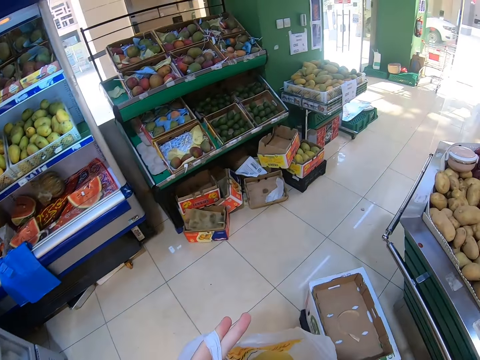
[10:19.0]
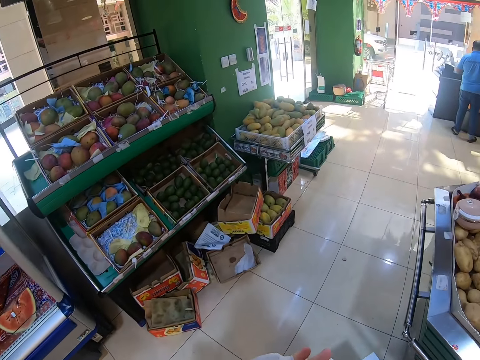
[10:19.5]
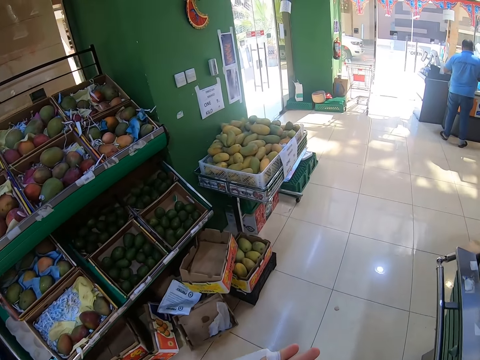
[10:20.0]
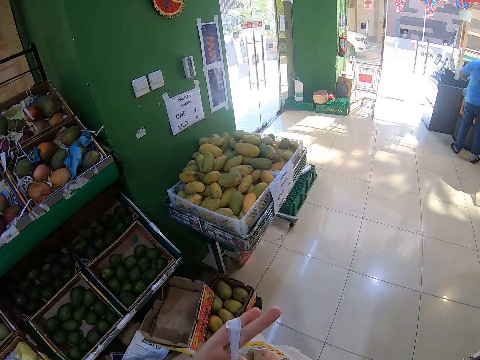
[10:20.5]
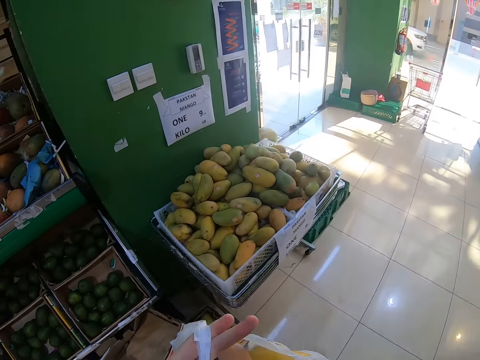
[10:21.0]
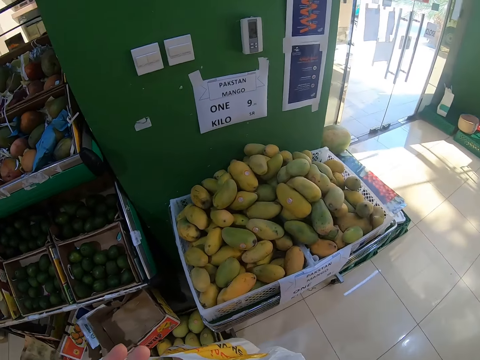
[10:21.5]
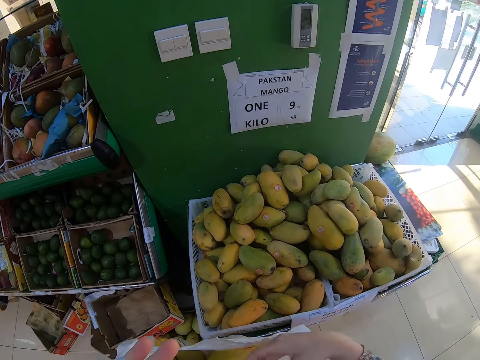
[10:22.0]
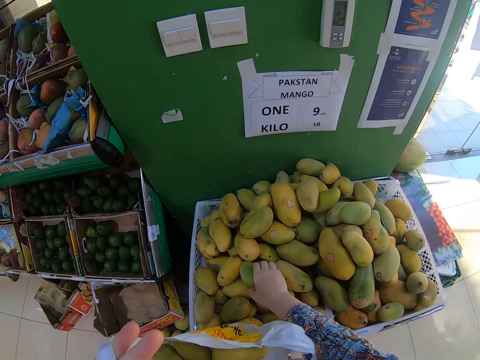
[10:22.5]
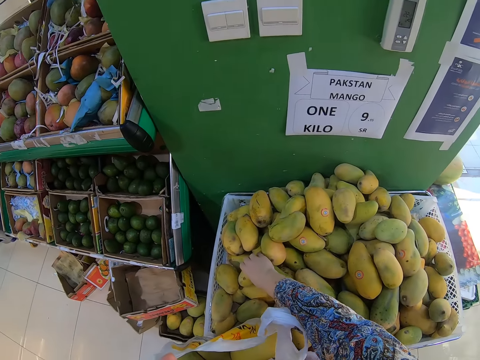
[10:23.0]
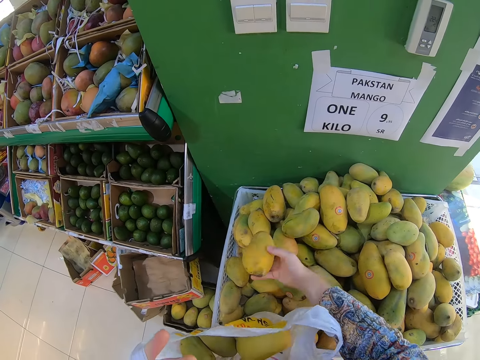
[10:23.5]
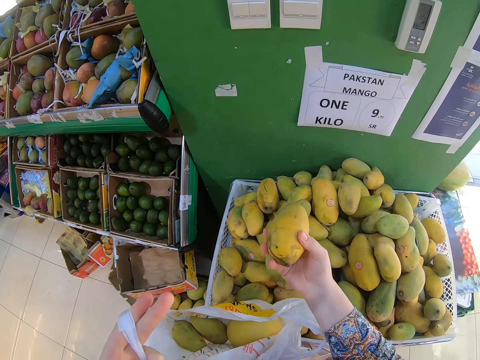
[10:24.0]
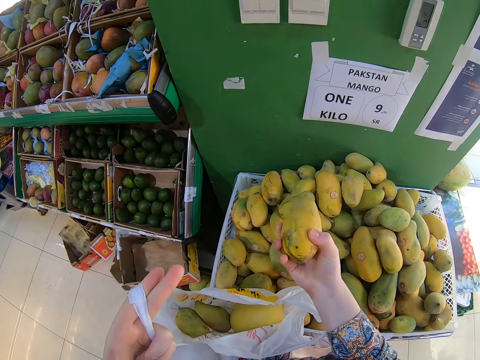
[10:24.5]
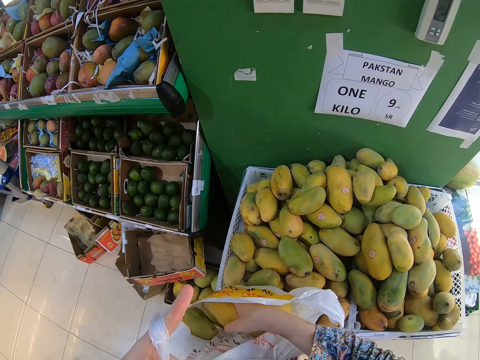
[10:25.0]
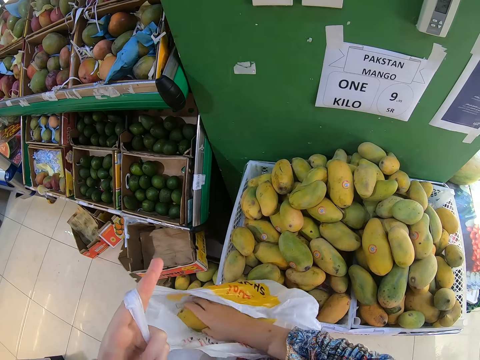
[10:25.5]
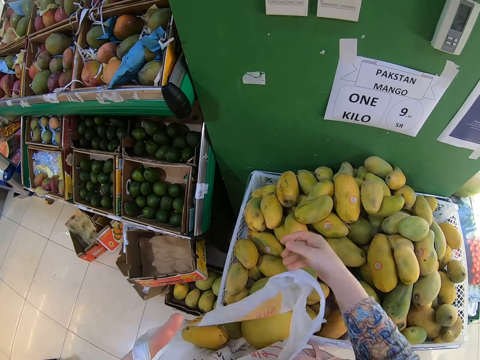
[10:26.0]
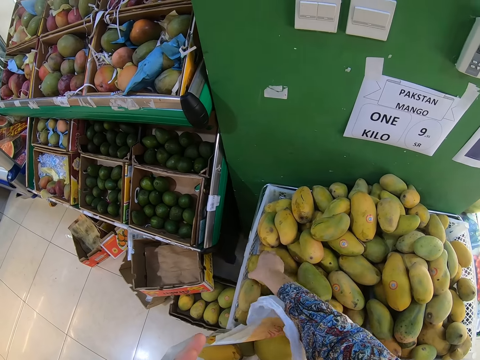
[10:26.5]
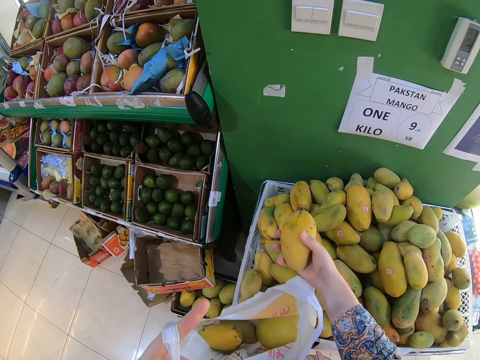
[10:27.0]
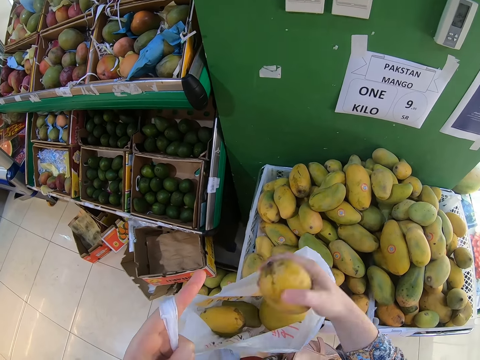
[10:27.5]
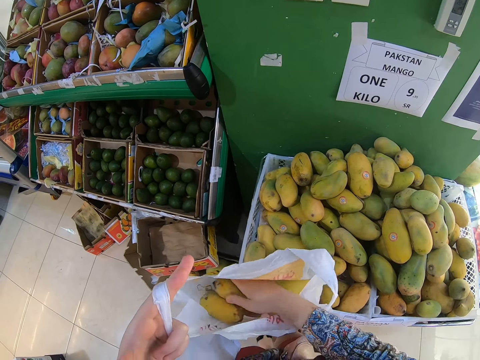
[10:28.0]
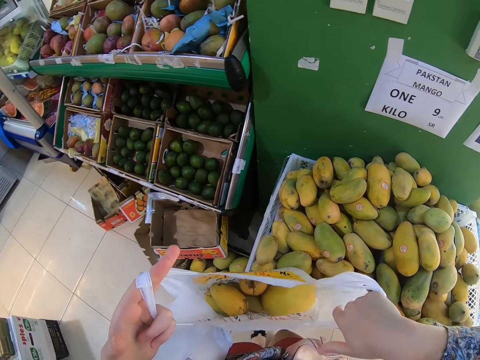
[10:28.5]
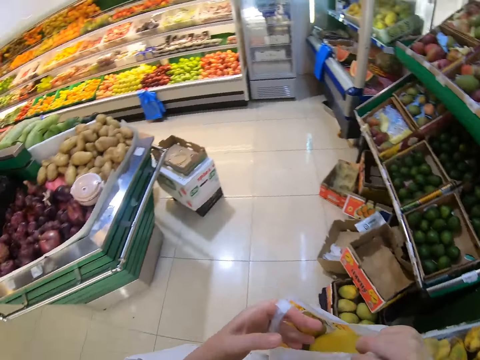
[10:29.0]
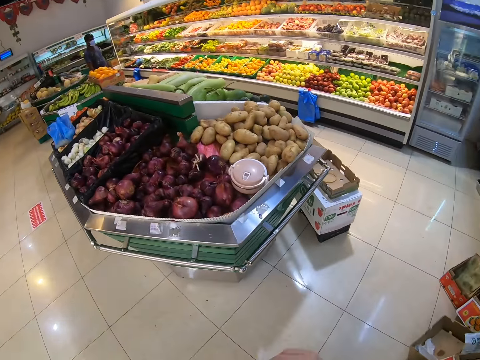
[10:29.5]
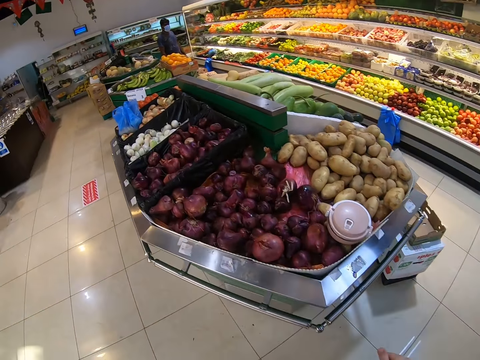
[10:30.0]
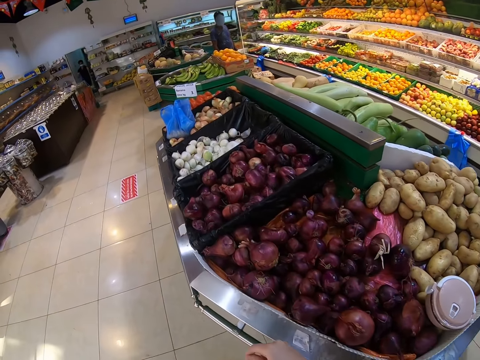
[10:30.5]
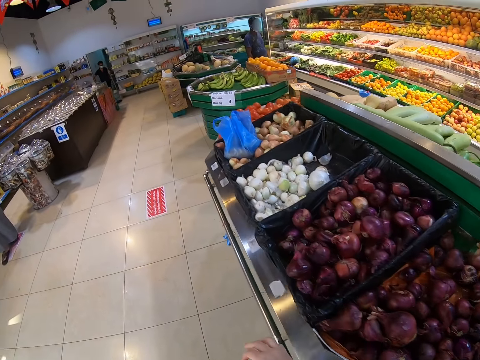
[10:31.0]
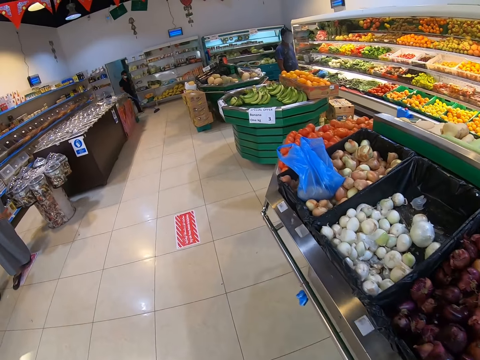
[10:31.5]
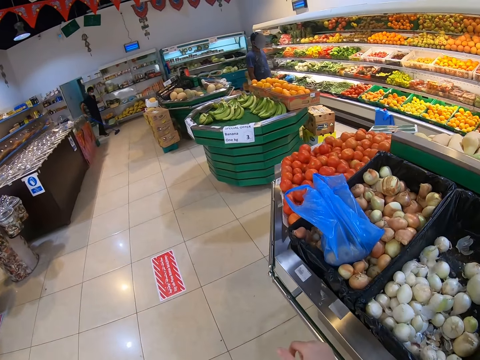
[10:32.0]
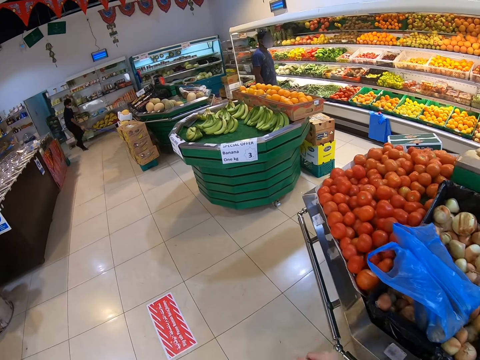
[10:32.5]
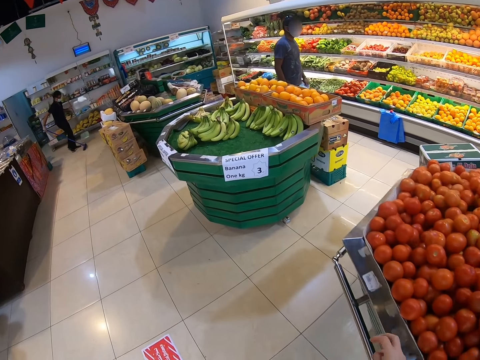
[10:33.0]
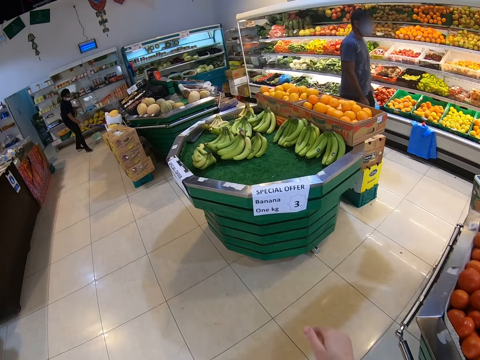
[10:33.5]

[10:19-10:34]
The camera wearer picks a mango from the display. They put the mango in the plastic bag or shopping bag. They pick a mango from the display. They put the mango in the plastic bag. They carry the shopping bag. They walk in the supermarket.

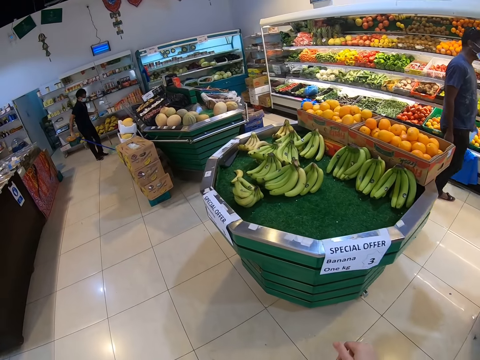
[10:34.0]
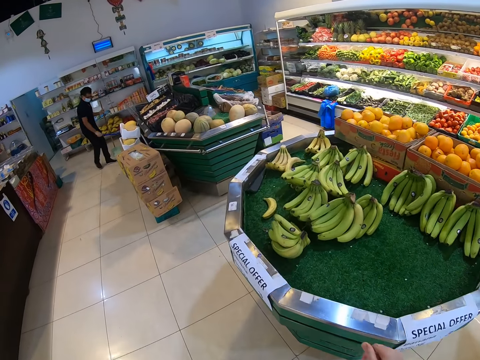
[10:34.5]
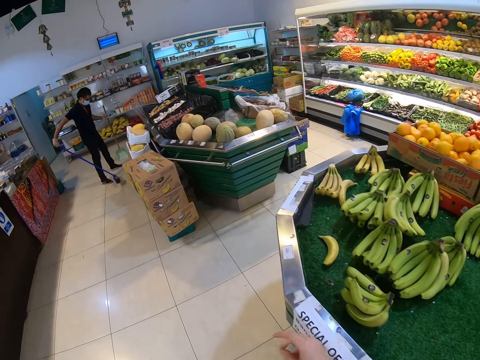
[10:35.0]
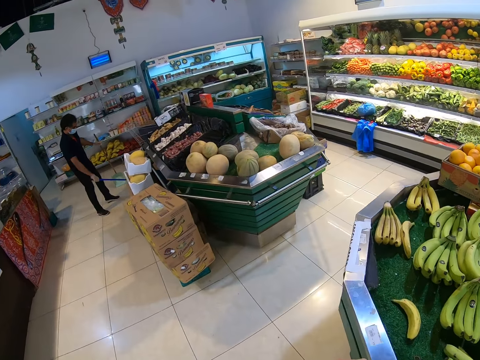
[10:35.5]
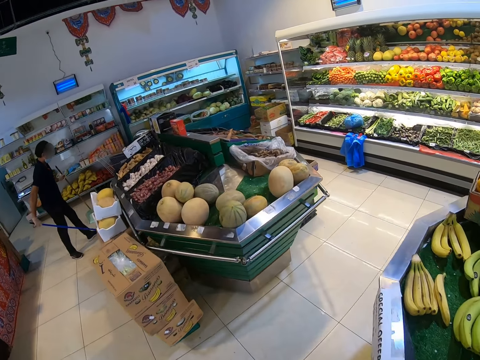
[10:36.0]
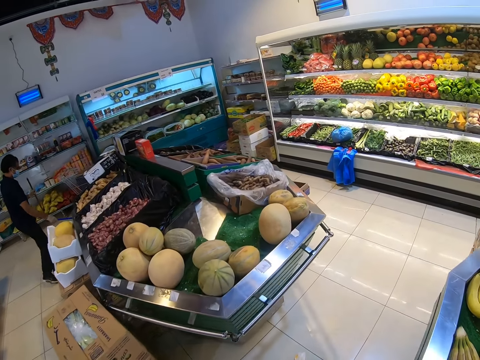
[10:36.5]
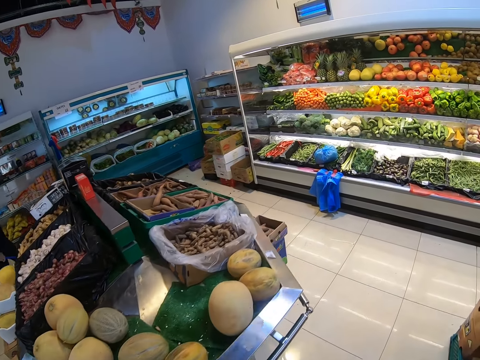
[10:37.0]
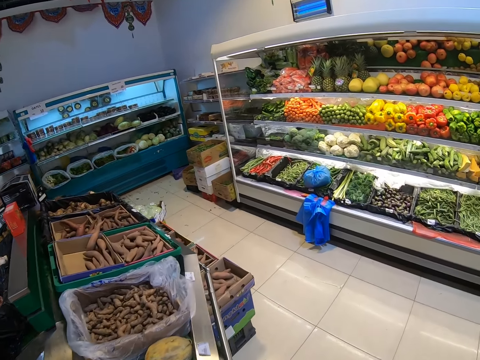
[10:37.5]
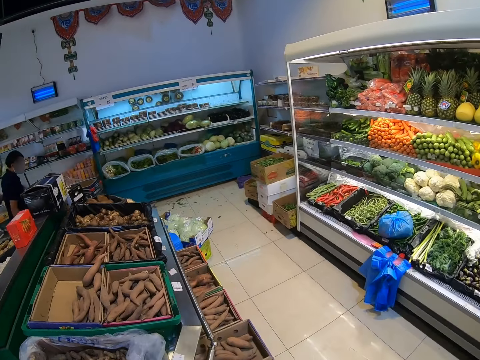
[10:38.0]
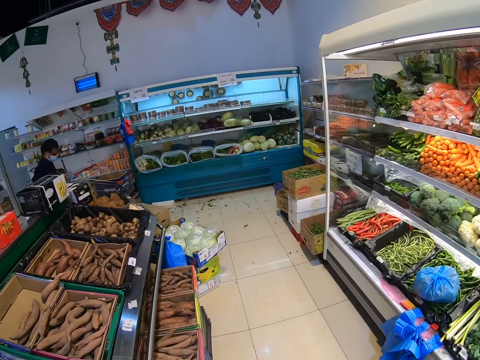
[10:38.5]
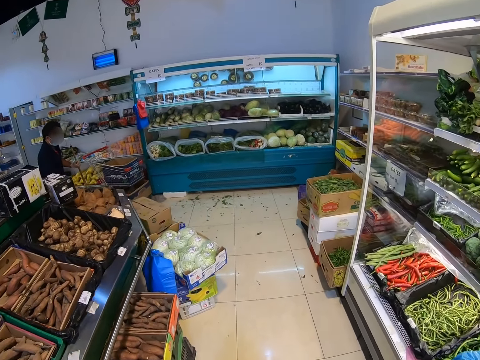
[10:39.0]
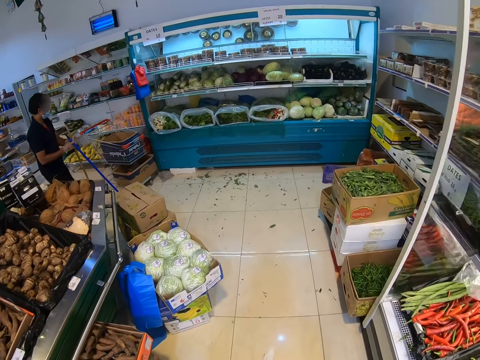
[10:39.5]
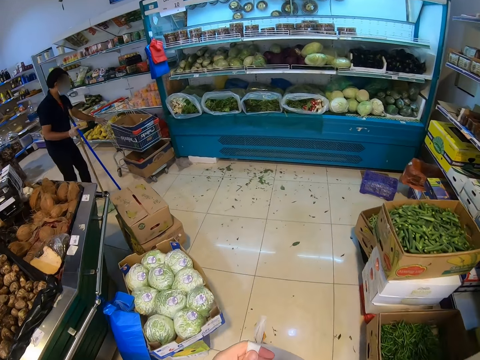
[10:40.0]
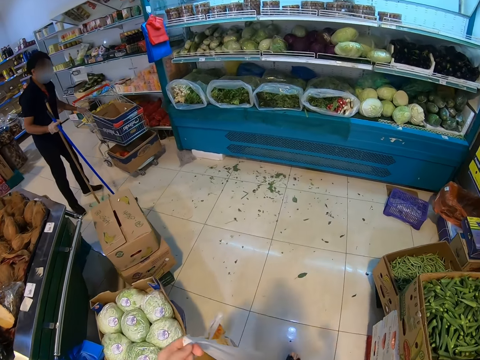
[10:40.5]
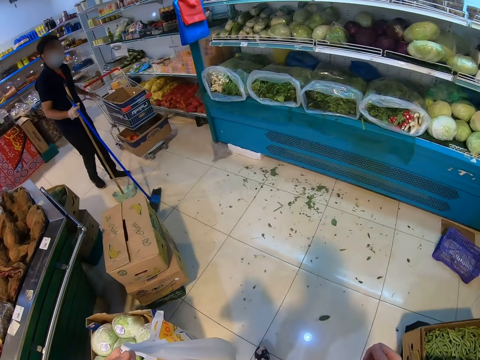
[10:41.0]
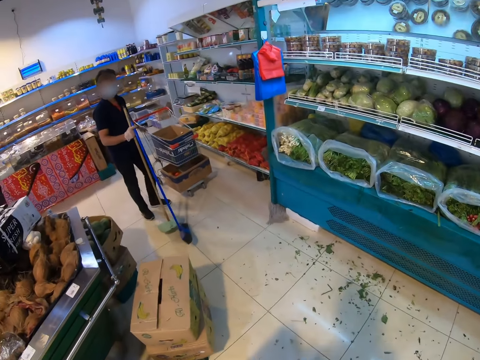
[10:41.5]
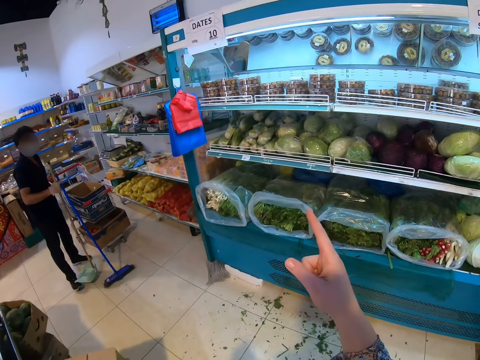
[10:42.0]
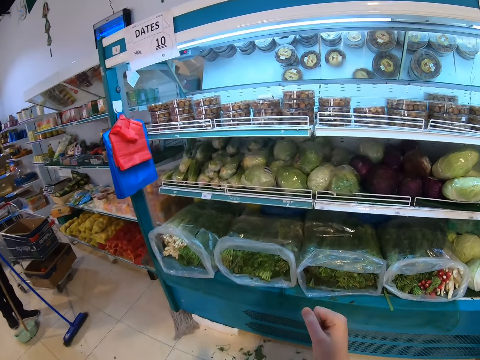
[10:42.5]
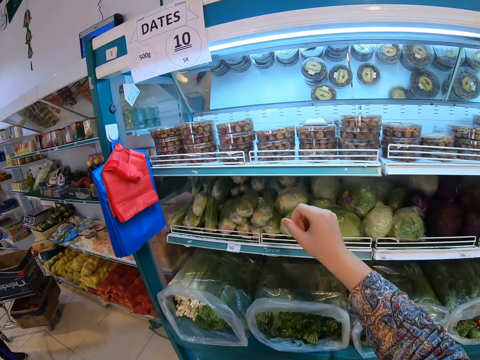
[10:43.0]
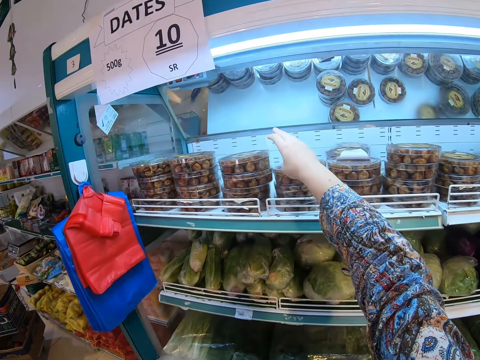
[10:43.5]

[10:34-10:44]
A person sweeps the floor. The camera wearer walks in the supermarket. They point at the shelf.

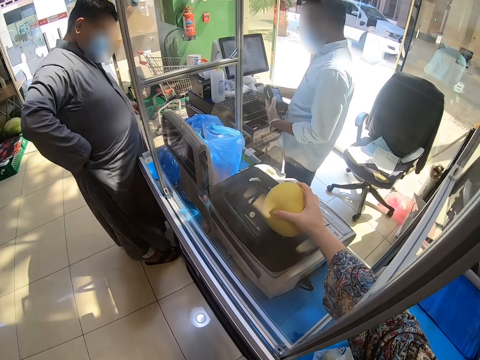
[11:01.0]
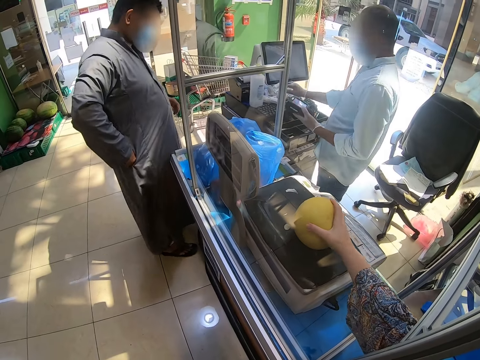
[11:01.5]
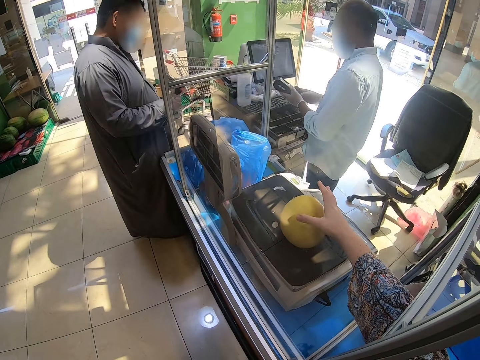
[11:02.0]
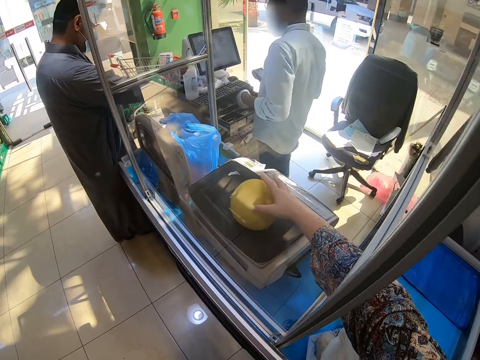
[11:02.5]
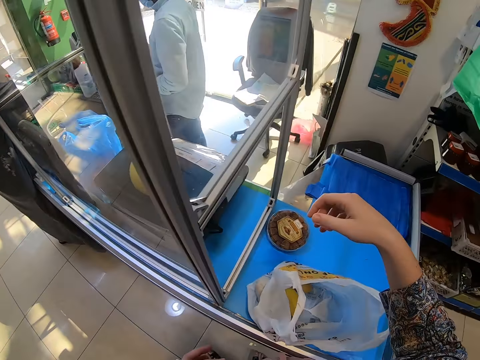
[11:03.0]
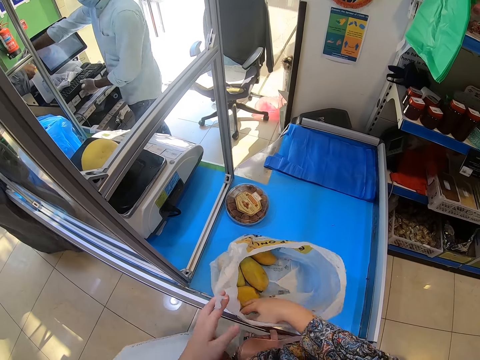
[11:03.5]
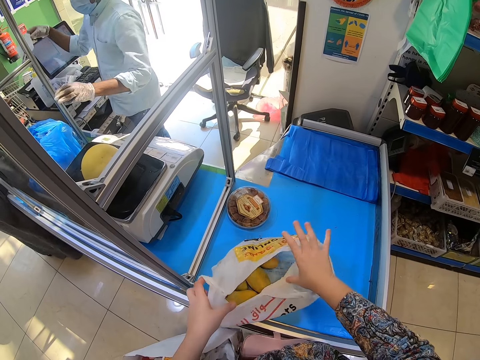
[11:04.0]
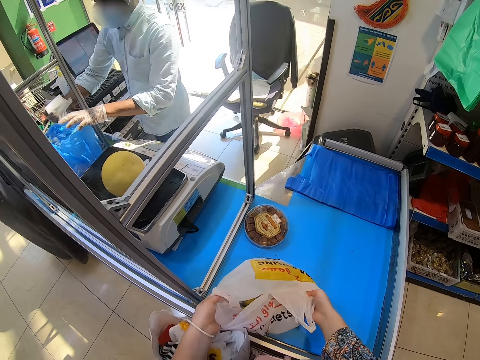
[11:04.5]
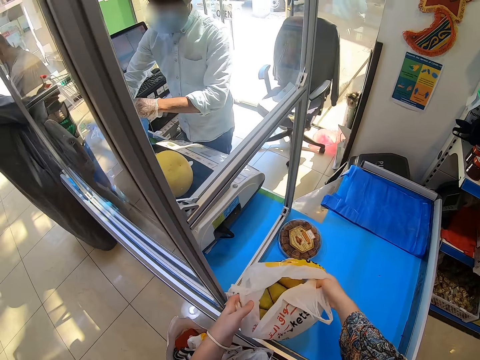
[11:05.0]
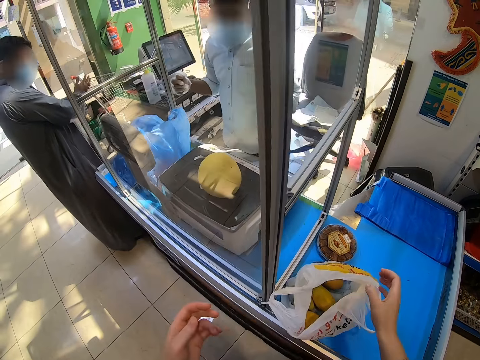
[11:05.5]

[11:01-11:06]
The camera wearer puts the fruit on the weighing scale.
